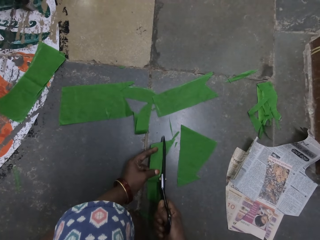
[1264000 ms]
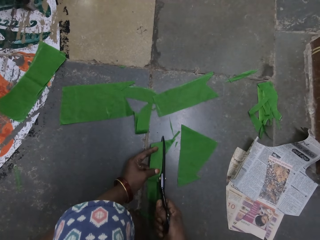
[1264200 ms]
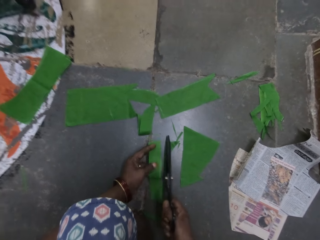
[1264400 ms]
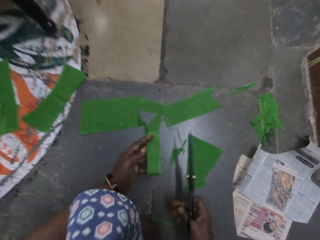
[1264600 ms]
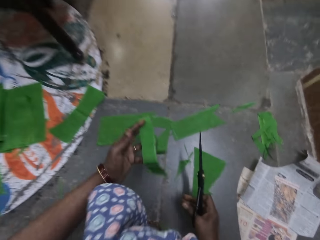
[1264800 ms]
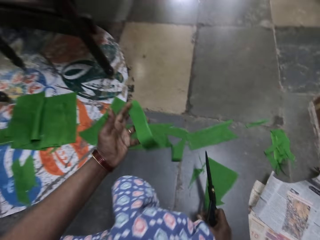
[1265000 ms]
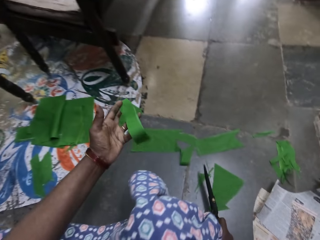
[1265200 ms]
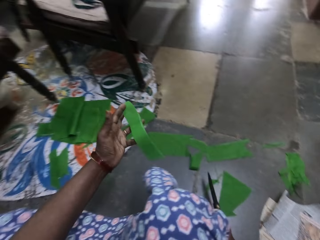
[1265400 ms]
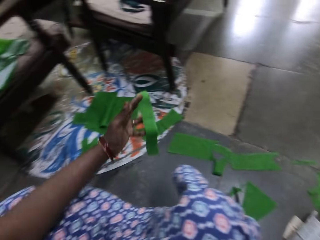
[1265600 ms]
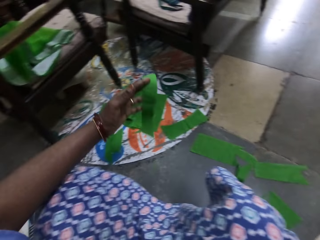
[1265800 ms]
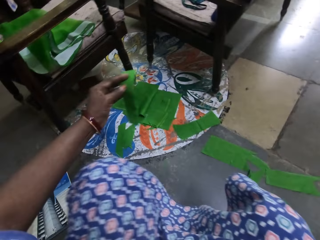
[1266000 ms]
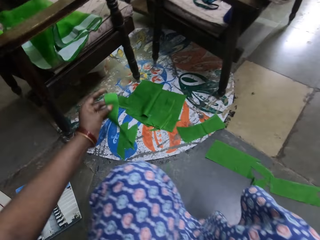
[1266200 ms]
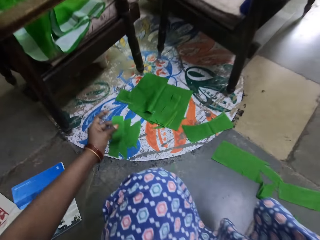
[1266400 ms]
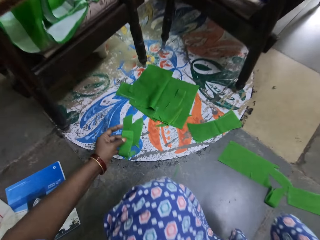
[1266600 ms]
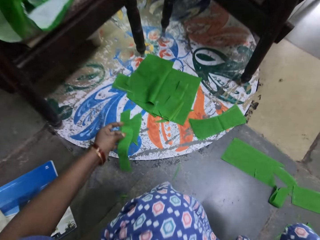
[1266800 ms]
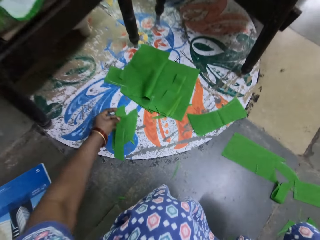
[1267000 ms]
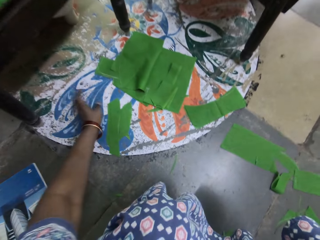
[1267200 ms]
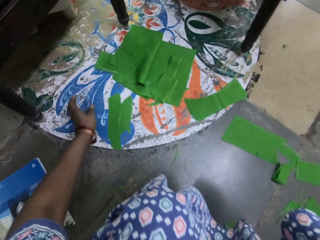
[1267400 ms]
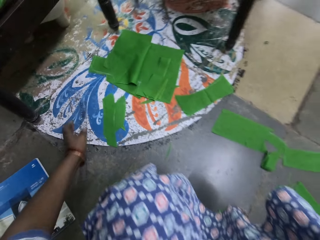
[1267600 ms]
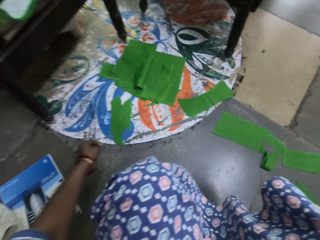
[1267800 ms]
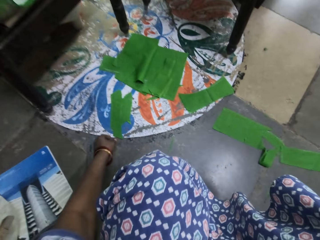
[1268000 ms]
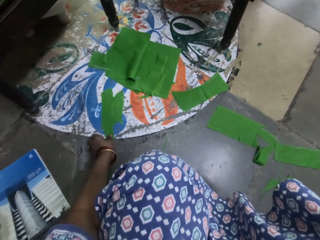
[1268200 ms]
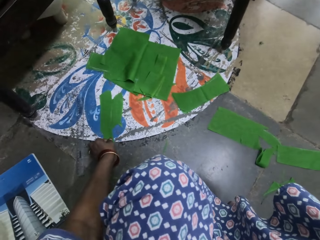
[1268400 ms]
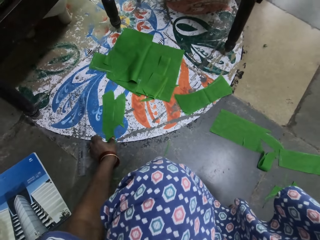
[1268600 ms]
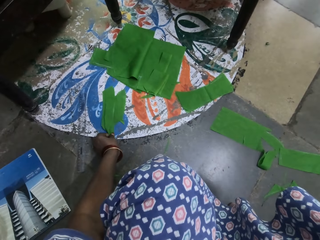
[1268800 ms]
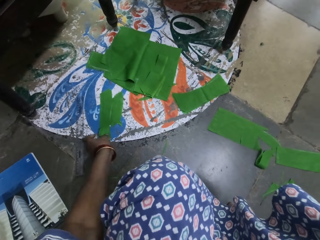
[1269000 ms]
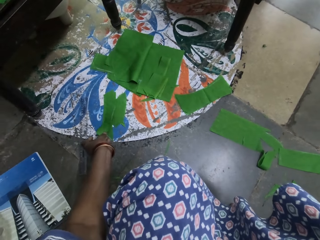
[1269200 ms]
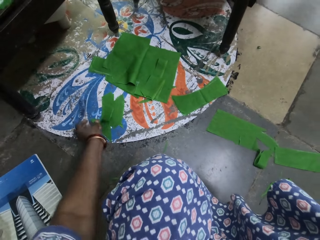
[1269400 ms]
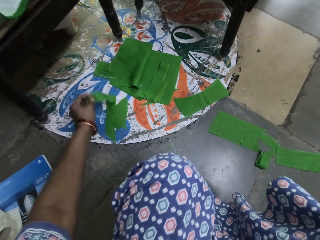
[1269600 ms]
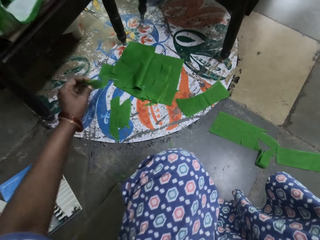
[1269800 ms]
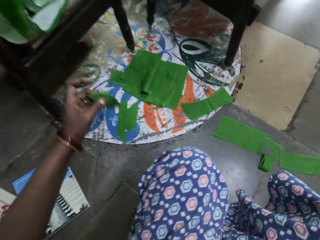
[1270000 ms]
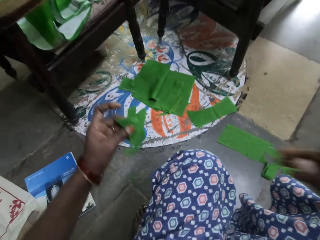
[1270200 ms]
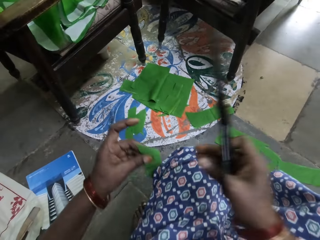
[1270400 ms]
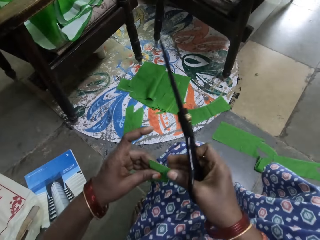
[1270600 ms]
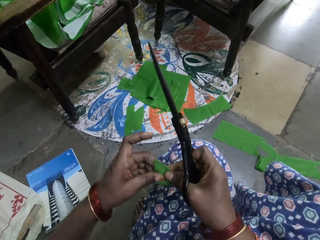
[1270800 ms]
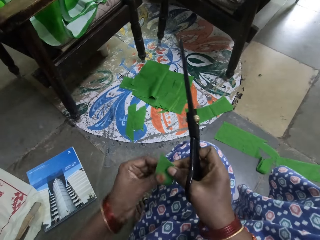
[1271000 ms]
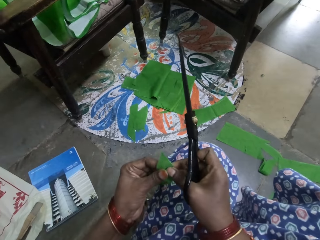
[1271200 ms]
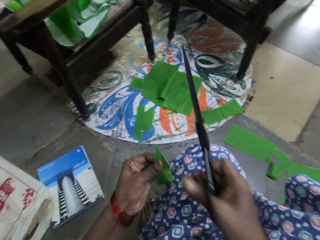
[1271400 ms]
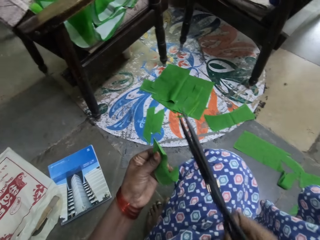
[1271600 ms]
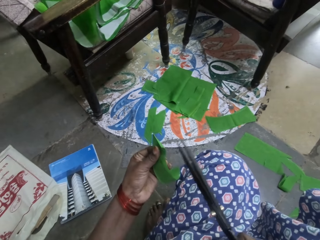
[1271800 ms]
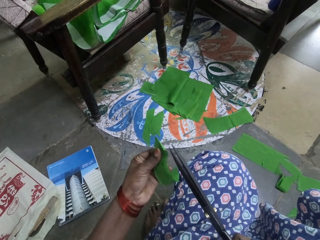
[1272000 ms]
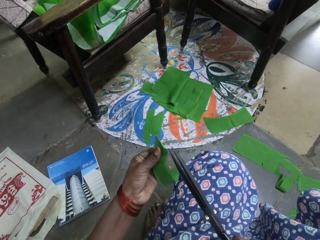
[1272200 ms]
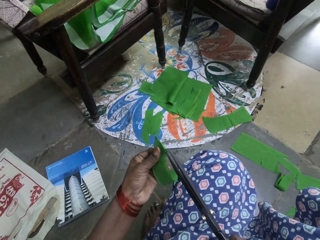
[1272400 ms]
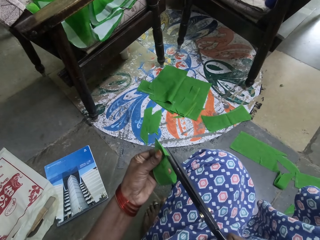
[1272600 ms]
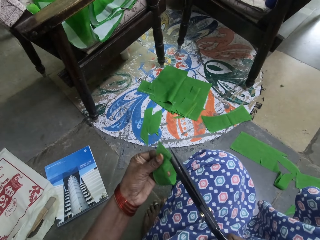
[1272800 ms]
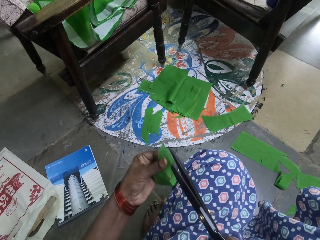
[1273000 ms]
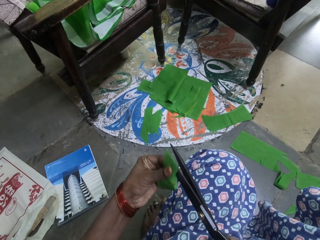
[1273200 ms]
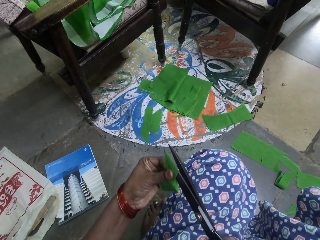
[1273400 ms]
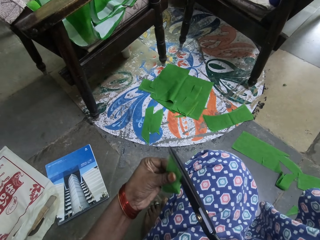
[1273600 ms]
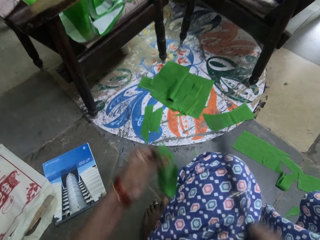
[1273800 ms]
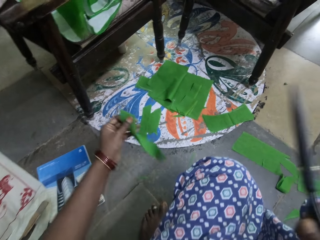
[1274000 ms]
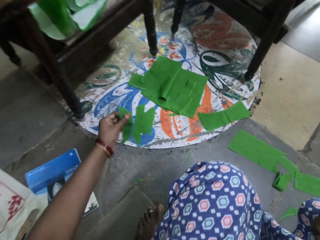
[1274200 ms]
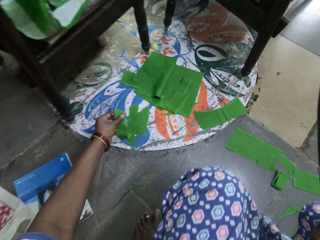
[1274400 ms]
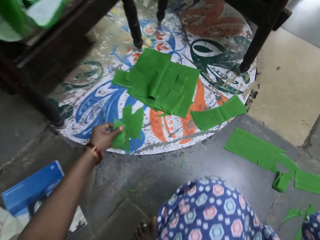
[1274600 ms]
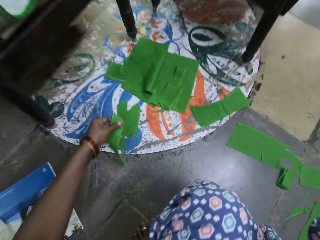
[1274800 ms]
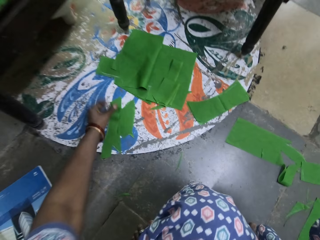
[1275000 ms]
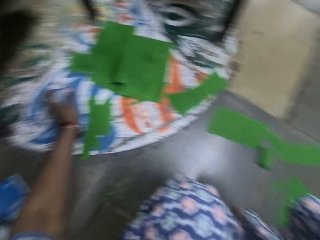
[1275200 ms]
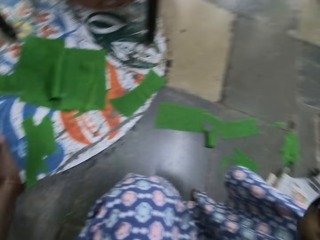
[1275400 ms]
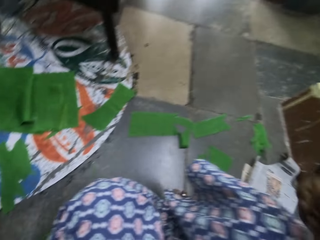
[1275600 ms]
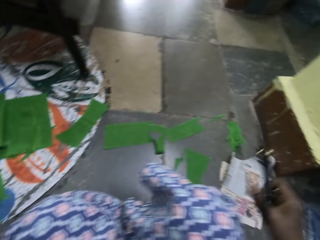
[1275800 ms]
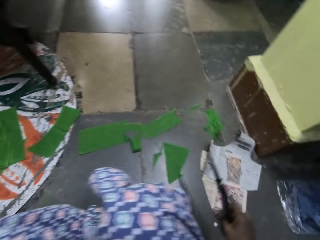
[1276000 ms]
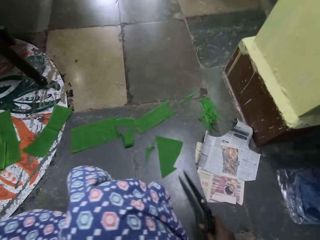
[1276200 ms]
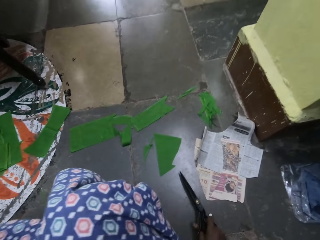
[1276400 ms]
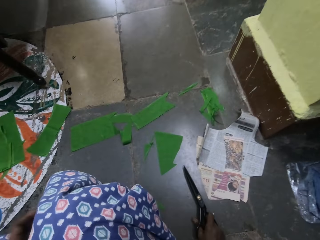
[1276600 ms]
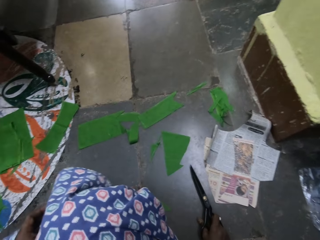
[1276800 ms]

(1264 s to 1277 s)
The camera wearer lifts the cut piece of cloth with her left hand. She drops the piece of cloth on the ground. She lifts the piece of cloth with her left hand. She holds the piece of cloth with both hands. She cuts the piece of cloth with a pair of scissors. She drops the piece of cloth on the ground.

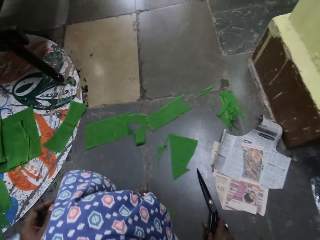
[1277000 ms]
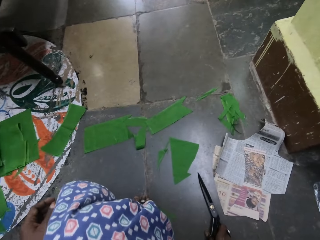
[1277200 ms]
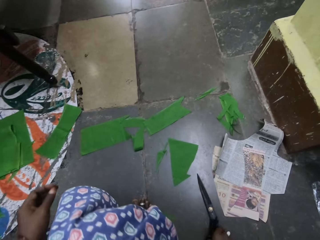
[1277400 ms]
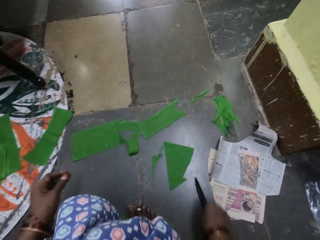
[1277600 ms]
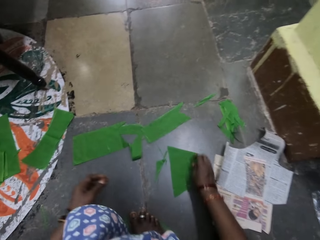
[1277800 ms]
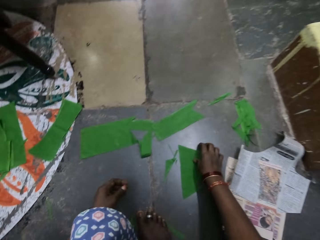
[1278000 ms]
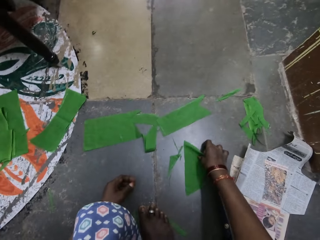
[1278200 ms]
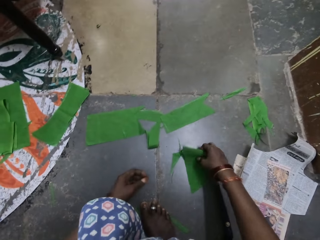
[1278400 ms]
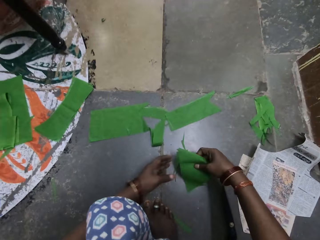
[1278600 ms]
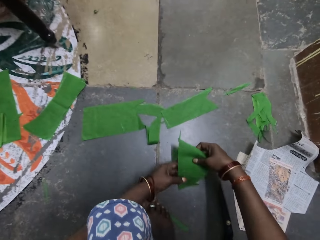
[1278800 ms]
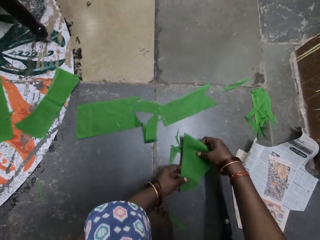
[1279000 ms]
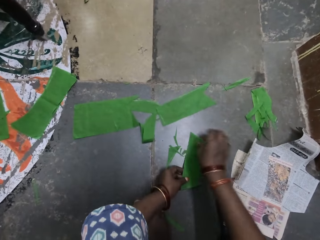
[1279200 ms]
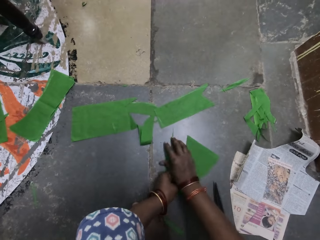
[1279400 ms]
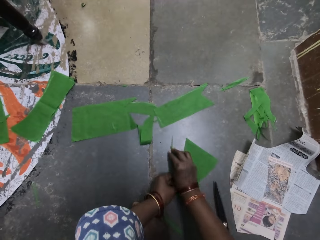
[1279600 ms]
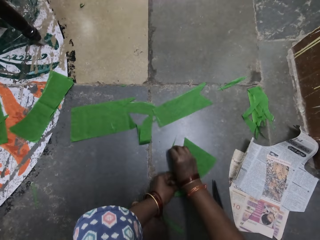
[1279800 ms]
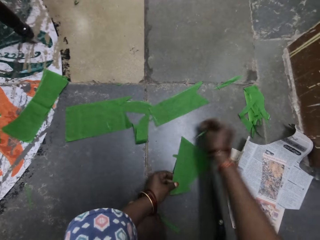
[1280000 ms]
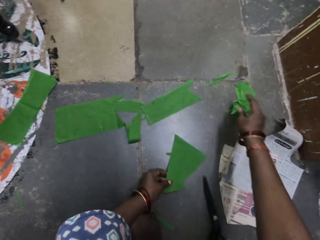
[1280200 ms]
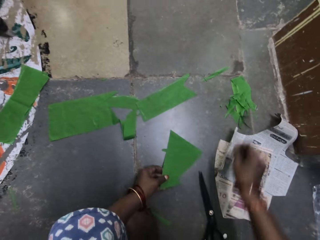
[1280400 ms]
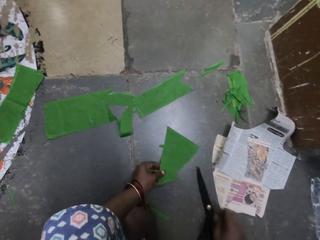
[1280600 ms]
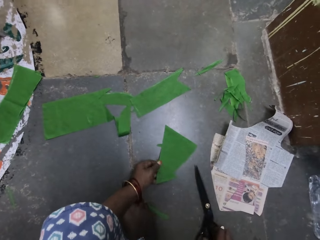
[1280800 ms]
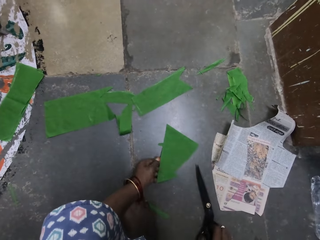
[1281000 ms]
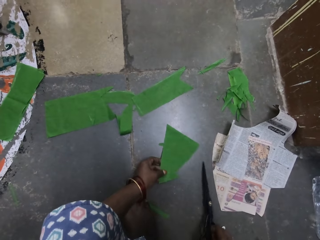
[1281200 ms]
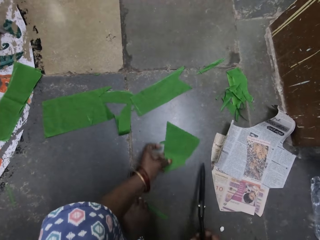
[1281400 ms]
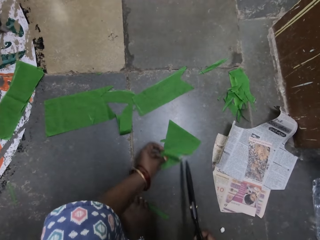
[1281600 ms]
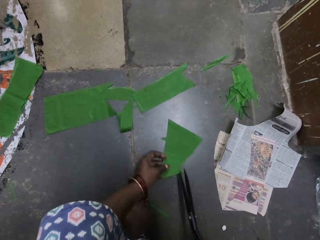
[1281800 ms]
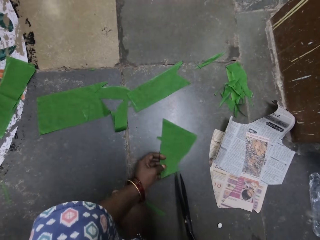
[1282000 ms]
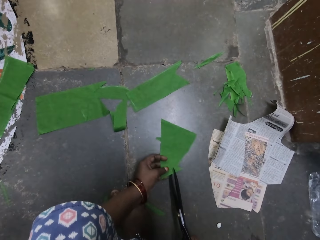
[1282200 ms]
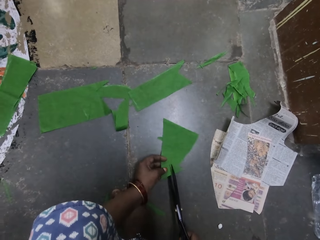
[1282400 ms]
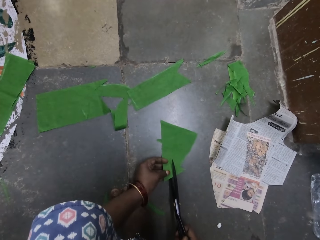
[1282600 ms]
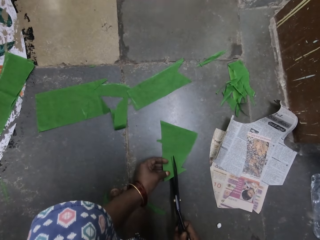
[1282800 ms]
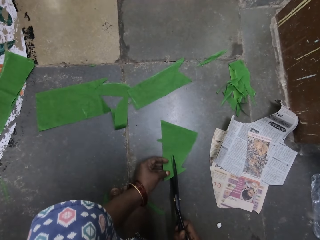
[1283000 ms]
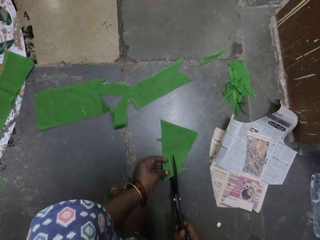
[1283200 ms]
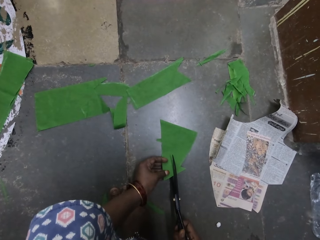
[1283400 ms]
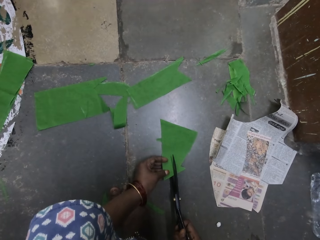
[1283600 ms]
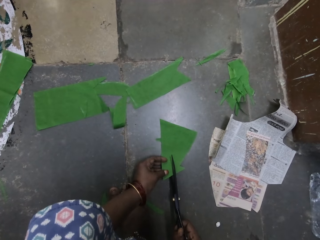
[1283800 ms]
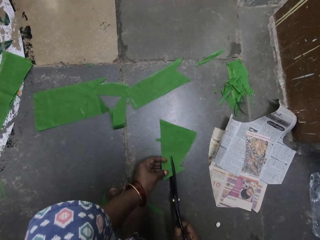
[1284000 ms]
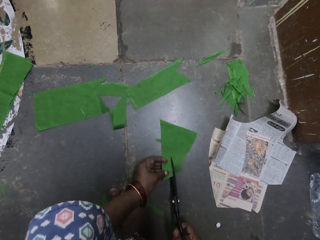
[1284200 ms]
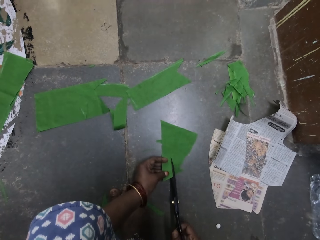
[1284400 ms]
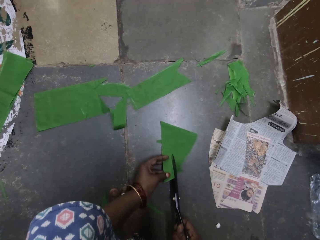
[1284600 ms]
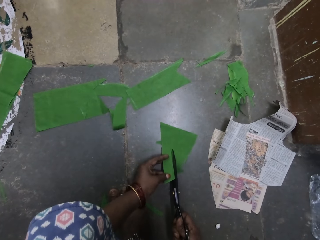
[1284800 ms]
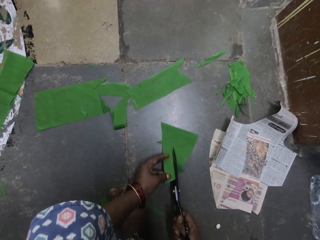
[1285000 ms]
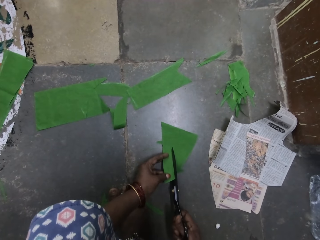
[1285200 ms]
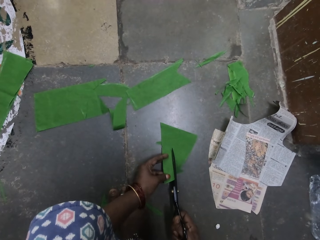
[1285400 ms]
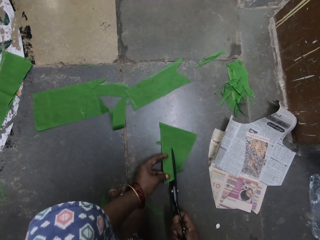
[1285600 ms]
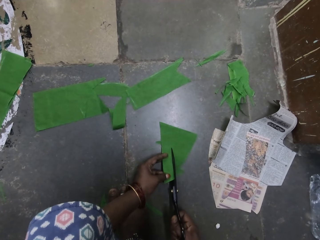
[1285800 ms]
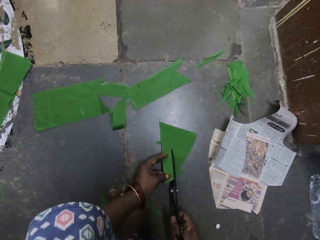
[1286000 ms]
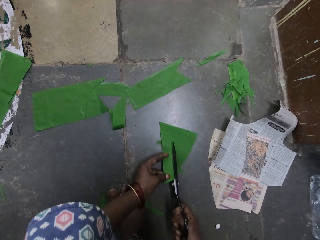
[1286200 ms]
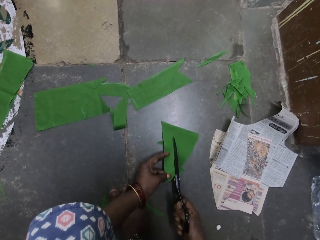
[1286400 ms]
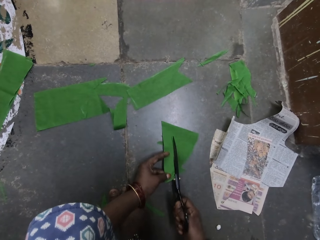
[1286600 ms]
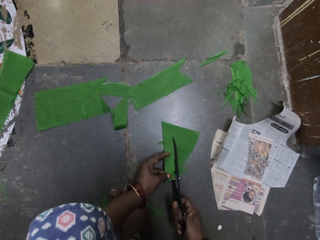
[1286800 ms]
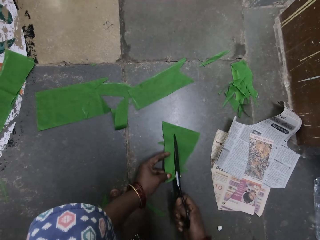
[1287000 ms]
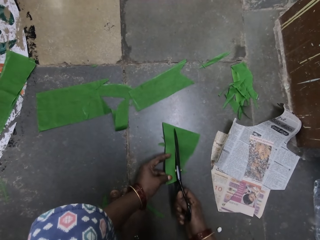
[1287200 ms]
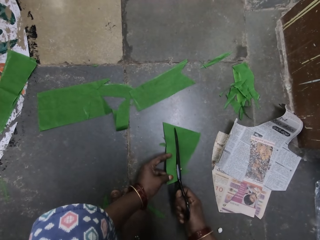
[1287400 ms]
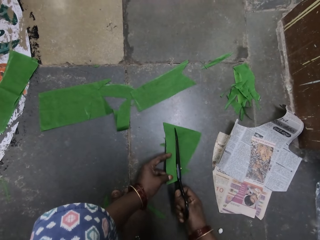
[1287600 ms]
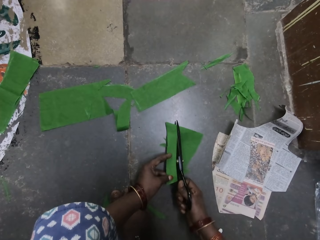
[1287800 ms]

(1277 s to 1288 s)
The camera wearer places the scissors on the floor. She lifts a piece of cloth with her right hand. She holds the piece of cloth with both hands. She drops the piece of cloth on the ground. She picks up the piece of cloth on the ground with her right hand. She throws the piece of cloth on the ground with her right hand. She picks up the pair of scissors. She cuts the piece of cloth with the pair of scissors.
